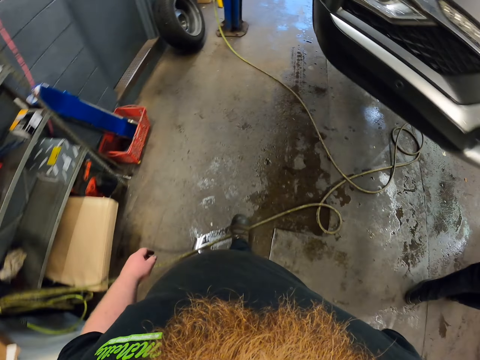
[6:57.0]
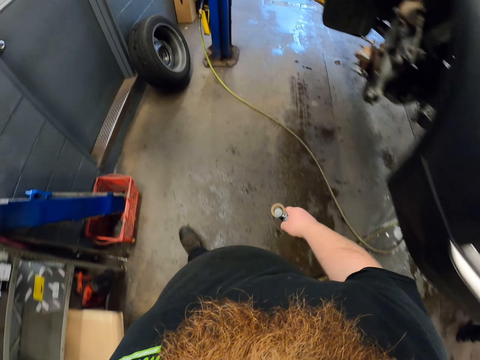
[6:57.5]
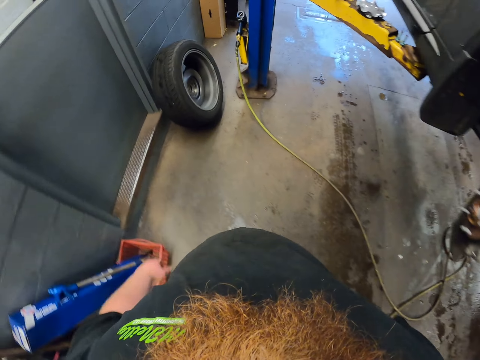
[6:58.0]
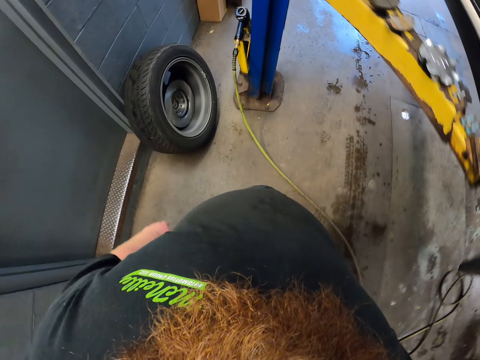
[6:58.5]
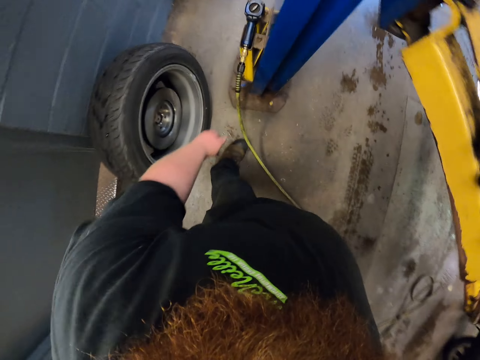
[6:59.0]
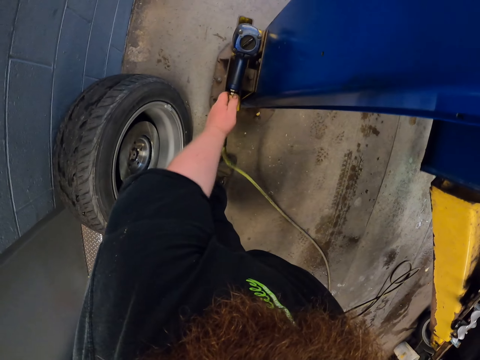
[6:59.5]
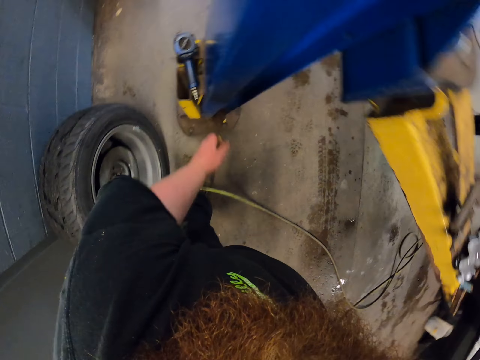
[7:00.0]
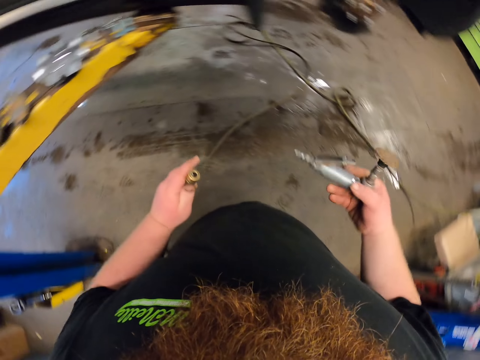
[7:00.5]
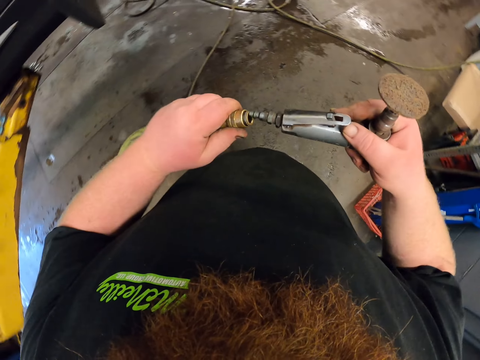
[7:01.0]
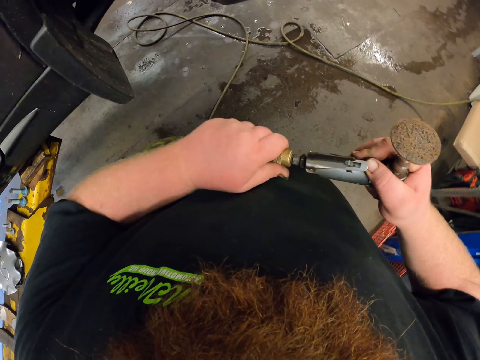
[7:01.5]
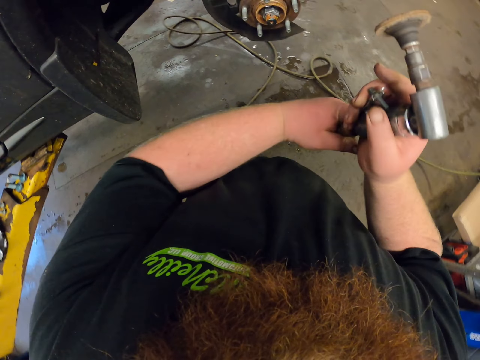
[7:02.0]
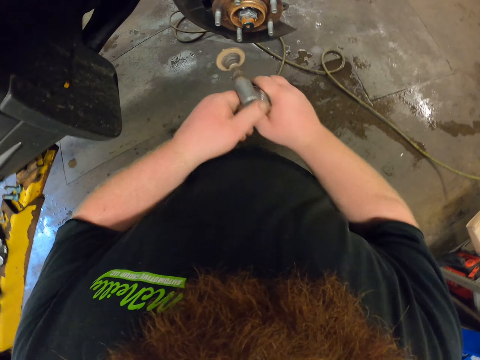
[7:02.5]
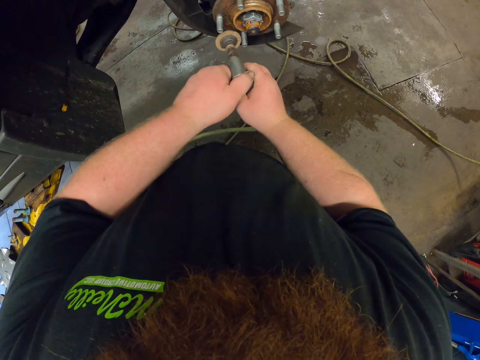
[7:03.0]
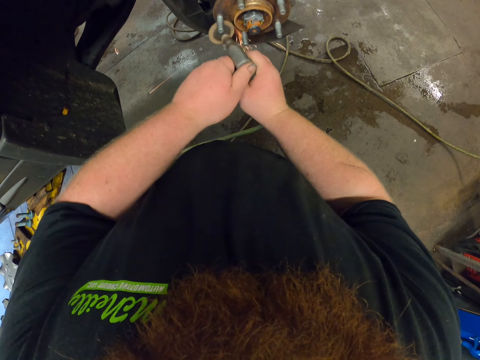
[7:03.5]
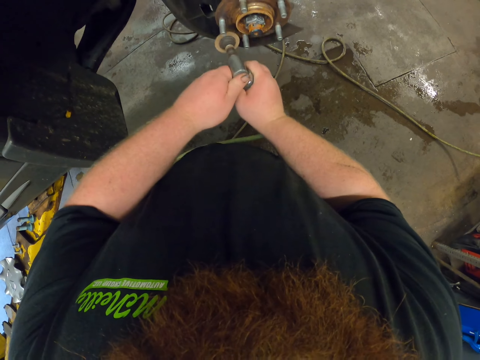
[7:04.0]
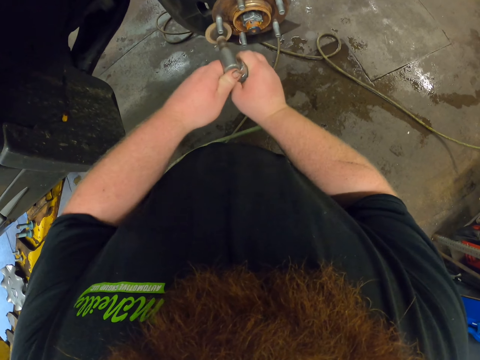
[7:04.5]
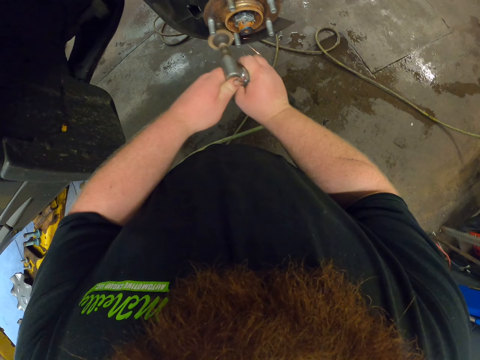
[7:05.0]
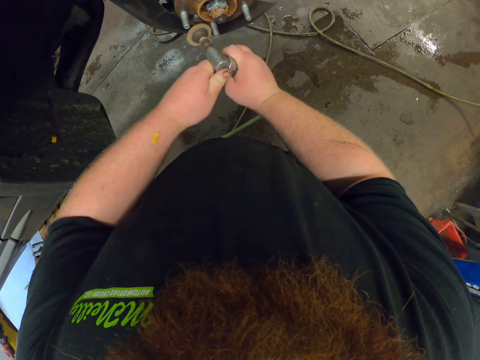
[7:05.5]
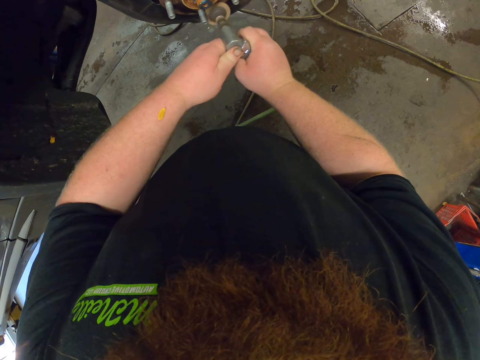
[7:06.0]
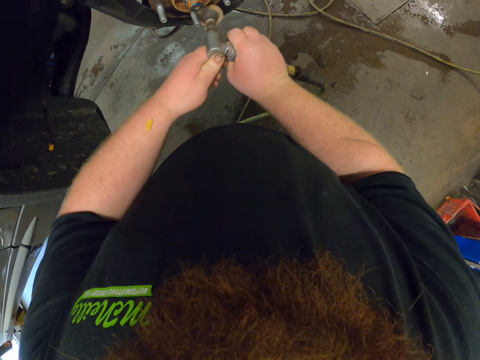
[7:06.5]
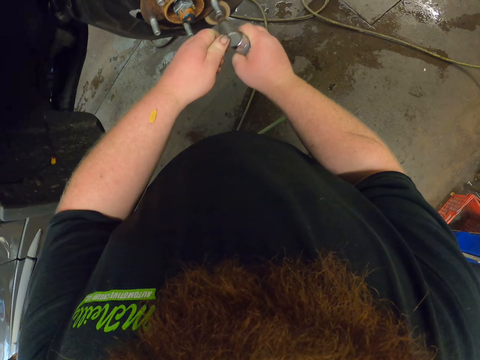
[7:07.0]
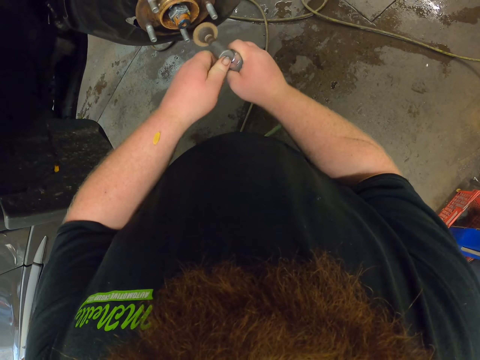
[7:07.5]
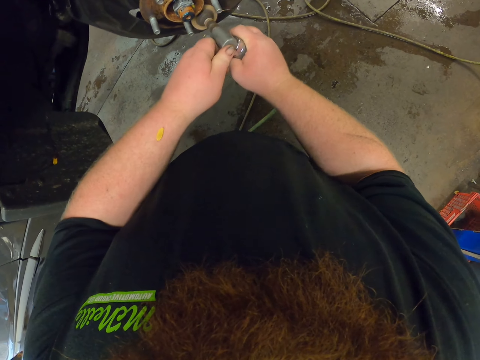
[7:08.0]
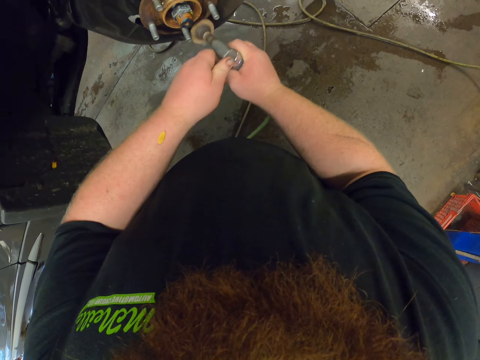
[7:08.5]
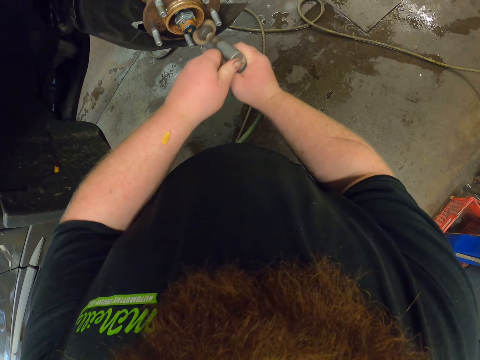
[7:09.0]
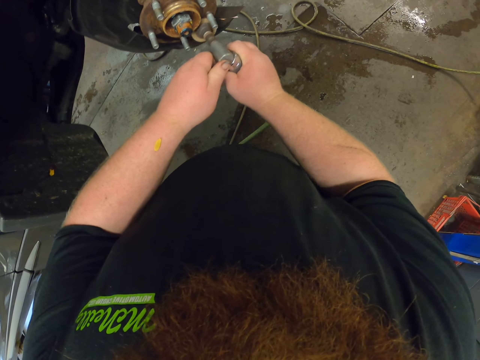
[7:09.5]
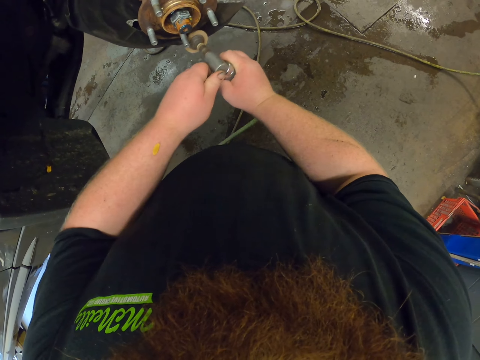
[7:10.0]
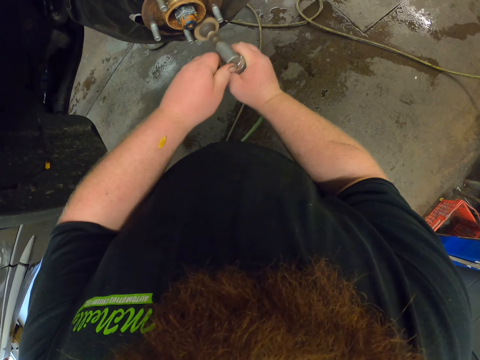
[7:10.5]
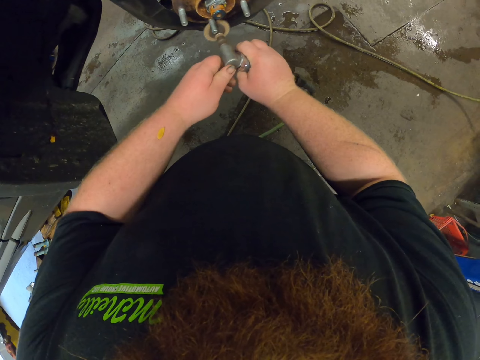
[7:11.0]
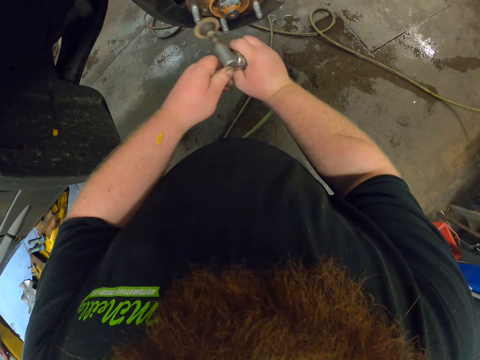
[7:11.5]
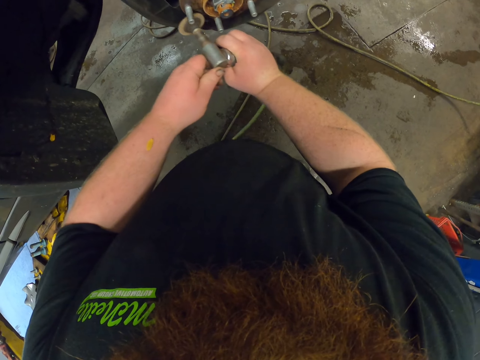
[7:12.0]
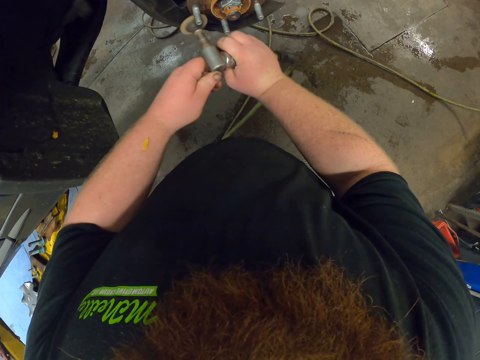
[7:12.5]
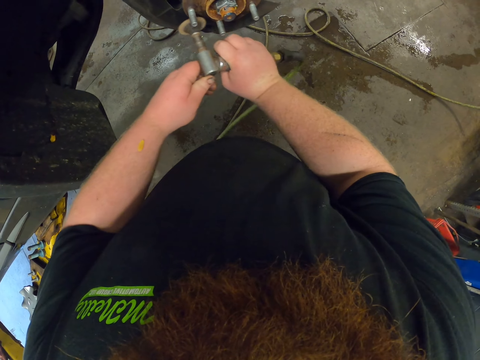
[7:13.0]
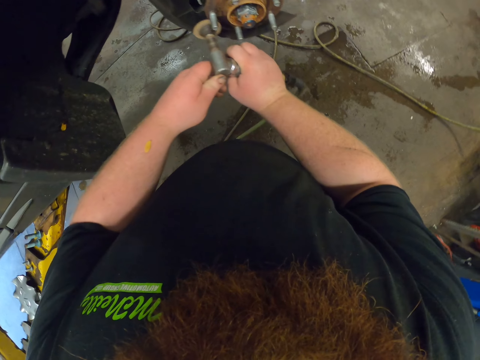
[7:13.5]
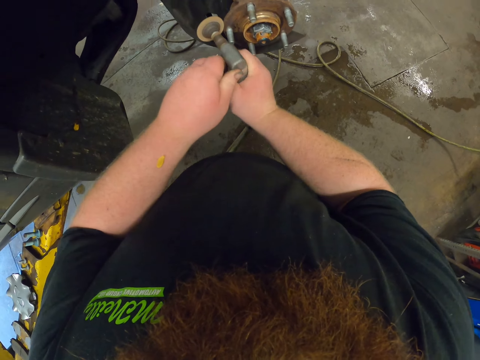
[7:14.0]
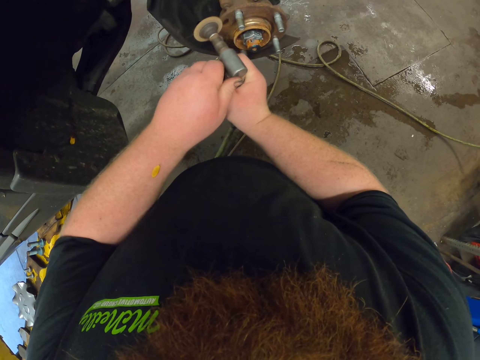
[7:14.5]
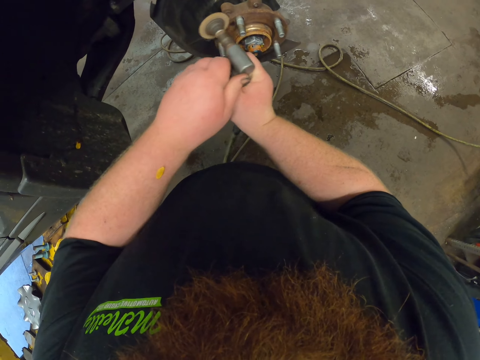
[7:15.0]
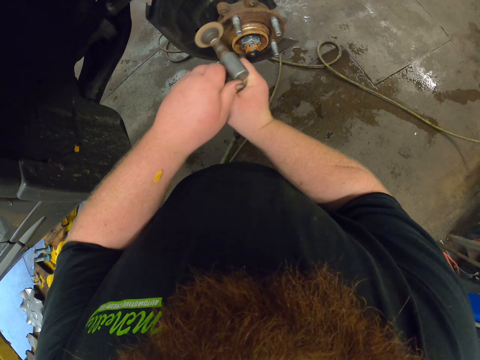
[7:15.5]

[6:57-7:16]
The camera wearer picks up a pipe or cable. They attach the grinder on the cable. They flame the rim. They grind the wheel hub. They grind the wheel hub again.

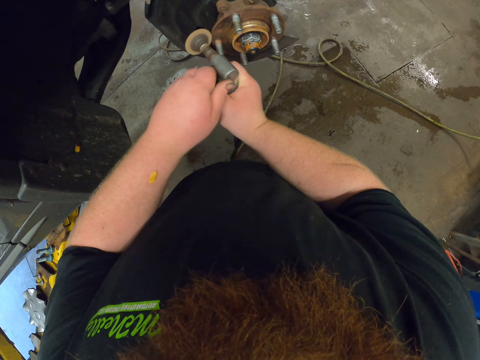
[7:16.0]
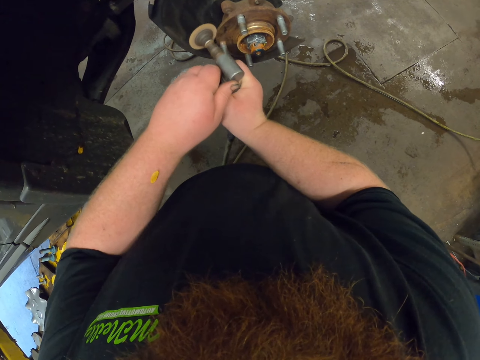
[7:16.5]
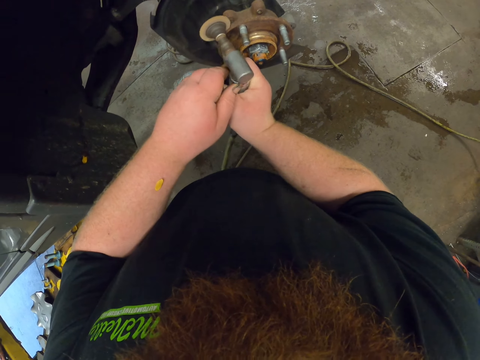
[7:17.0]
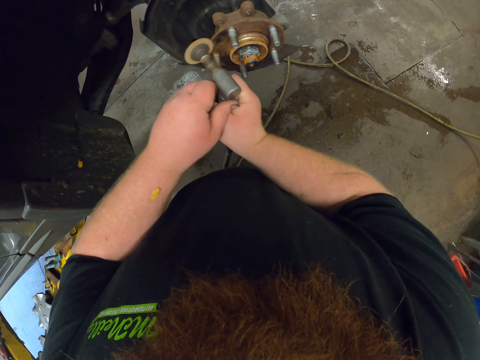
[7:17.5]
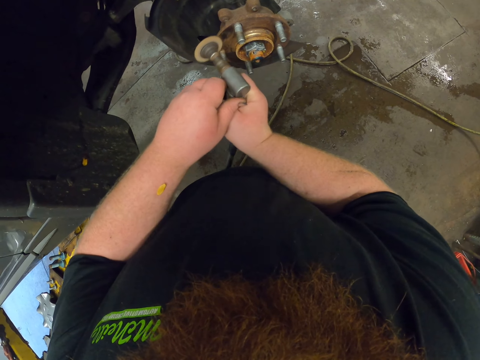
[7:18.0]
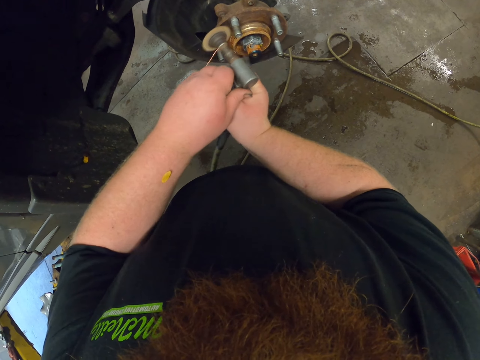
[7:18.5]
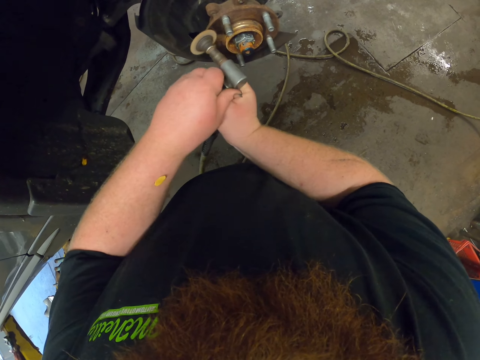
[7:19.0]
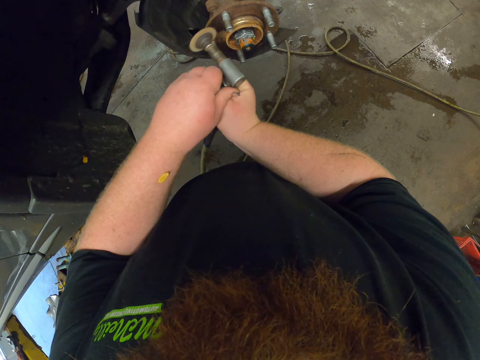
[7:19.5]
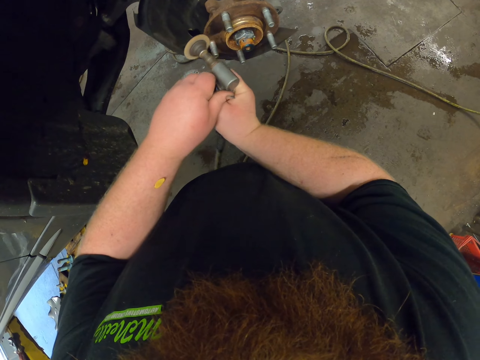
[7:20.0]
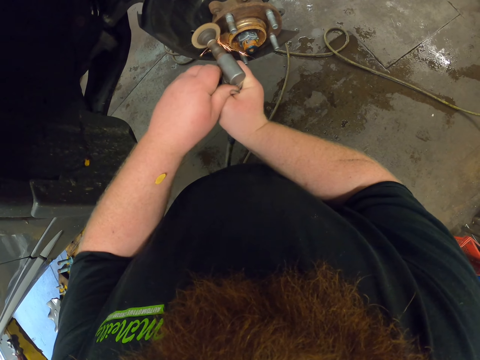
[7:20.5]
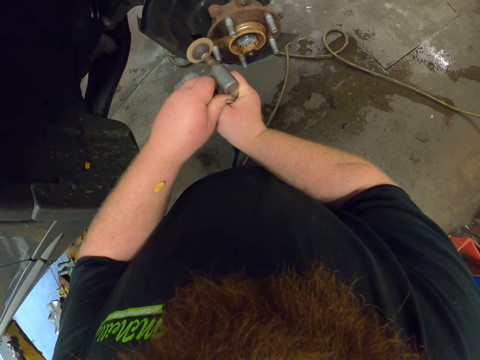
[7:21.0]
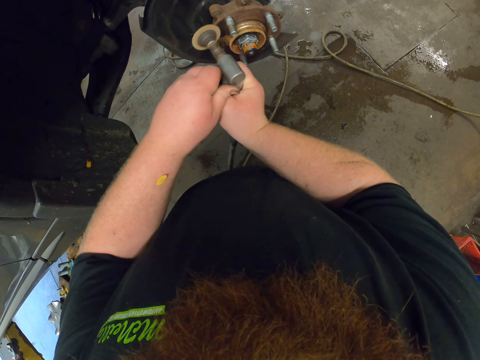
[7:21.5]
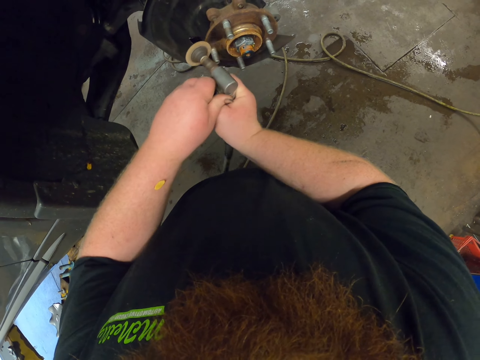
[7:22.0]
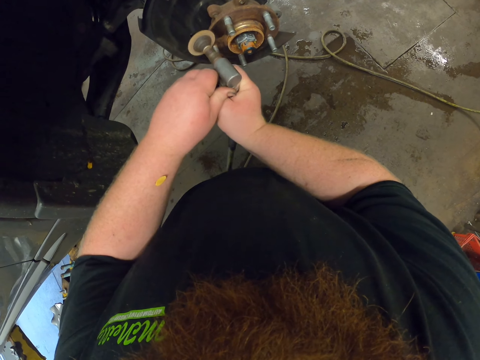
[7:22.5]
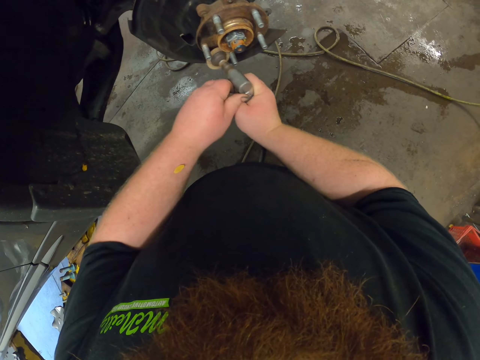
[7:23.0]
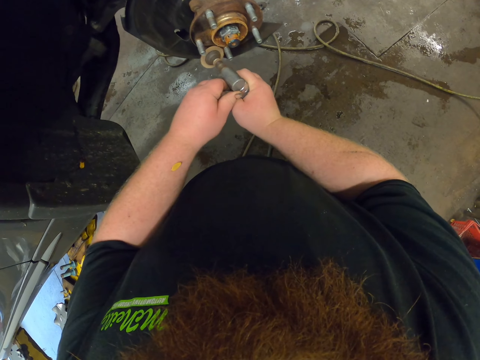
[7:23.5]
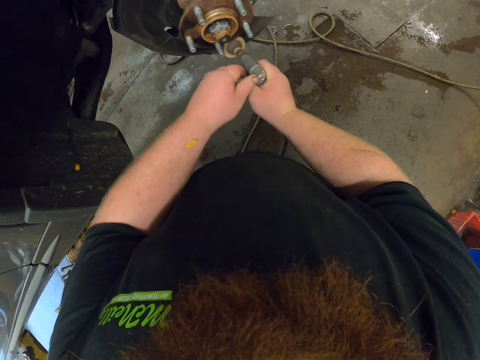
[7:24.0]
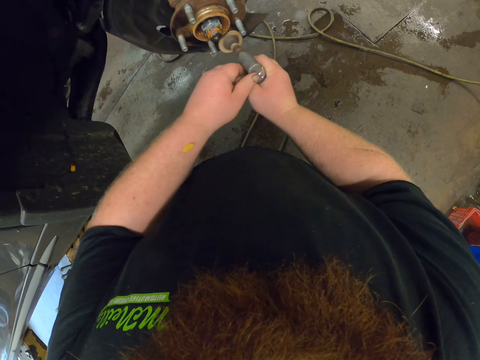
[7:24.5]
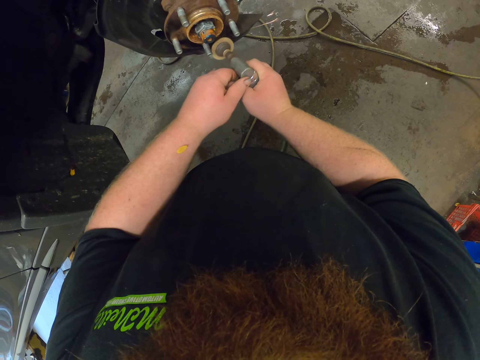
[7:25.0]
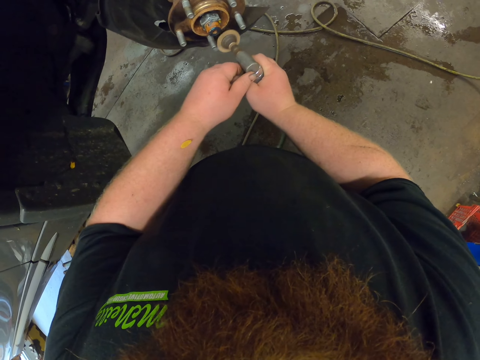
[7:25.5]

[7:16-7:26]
The camera wearer grinds the wheel hub. They grind the wheel hub again.
